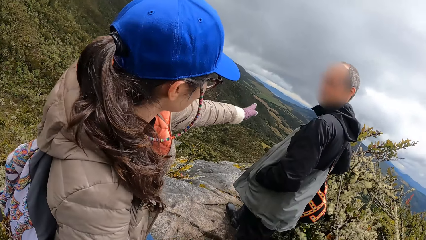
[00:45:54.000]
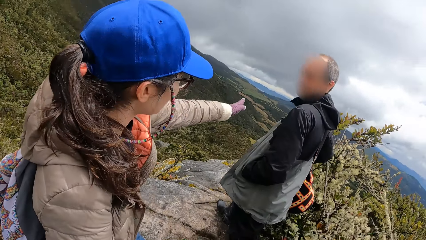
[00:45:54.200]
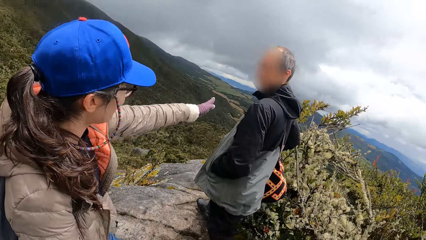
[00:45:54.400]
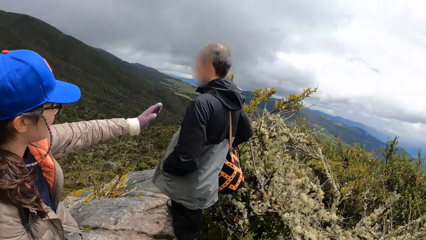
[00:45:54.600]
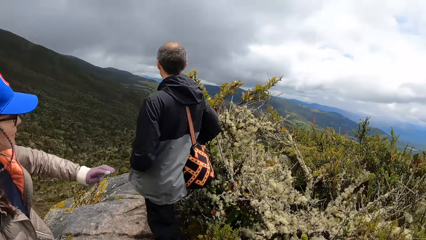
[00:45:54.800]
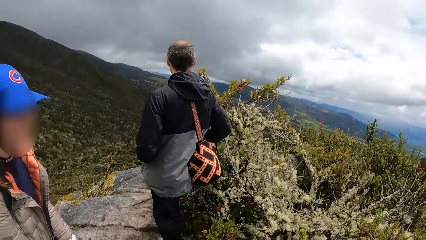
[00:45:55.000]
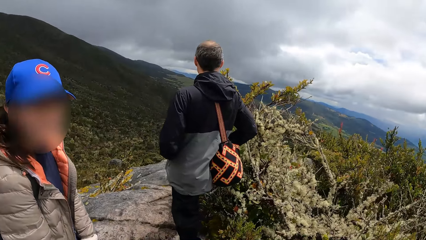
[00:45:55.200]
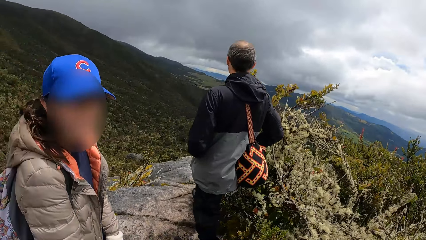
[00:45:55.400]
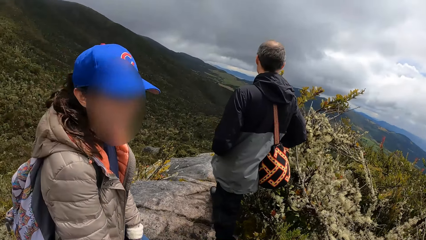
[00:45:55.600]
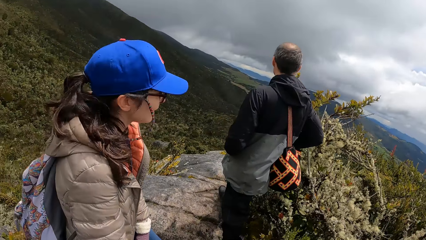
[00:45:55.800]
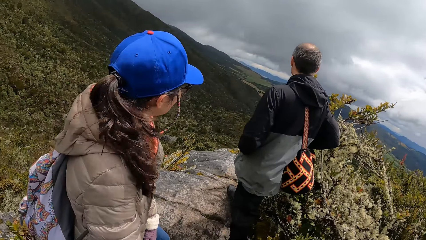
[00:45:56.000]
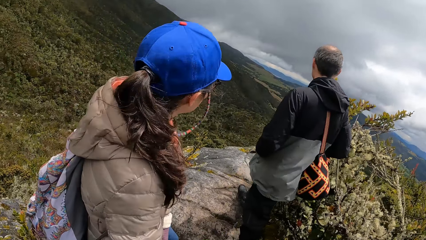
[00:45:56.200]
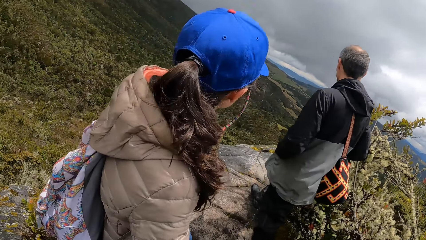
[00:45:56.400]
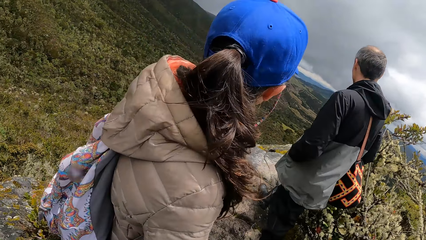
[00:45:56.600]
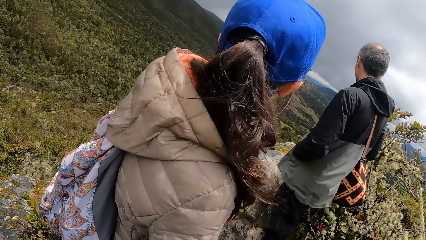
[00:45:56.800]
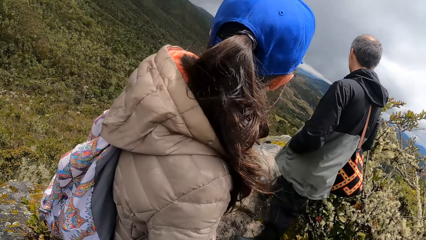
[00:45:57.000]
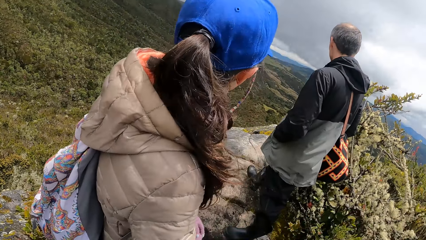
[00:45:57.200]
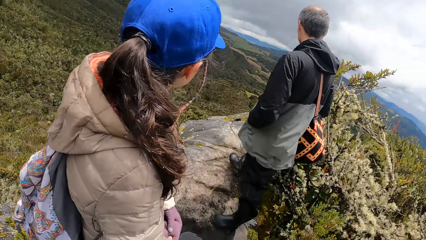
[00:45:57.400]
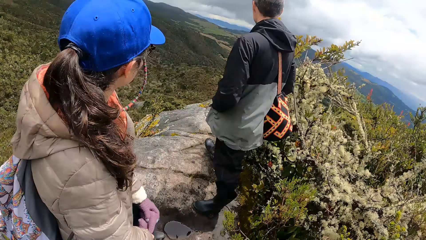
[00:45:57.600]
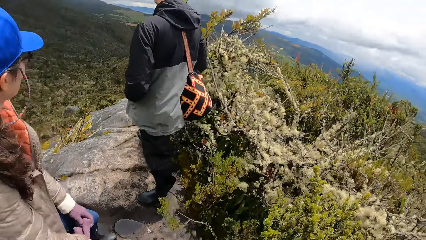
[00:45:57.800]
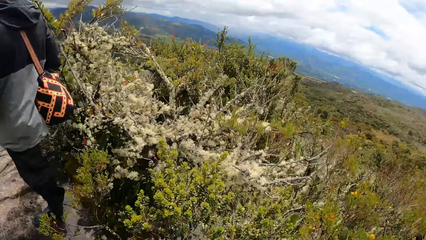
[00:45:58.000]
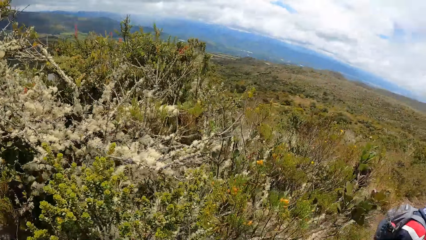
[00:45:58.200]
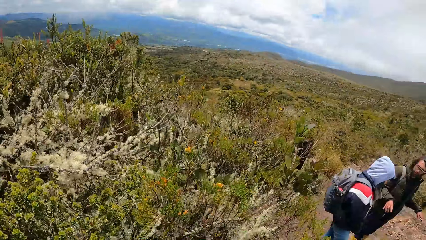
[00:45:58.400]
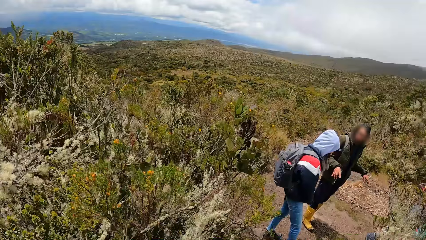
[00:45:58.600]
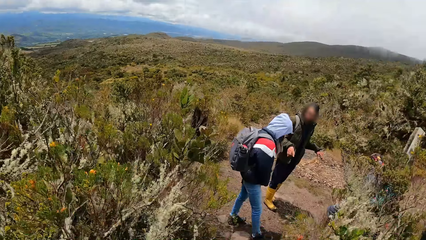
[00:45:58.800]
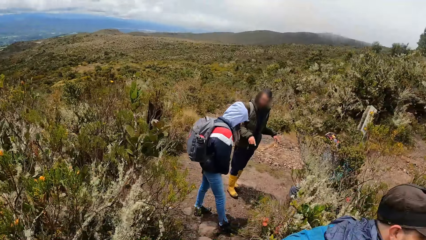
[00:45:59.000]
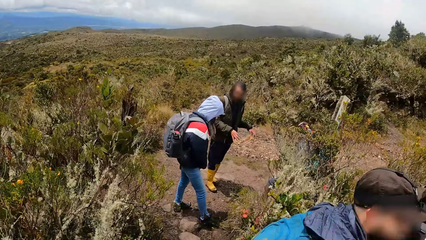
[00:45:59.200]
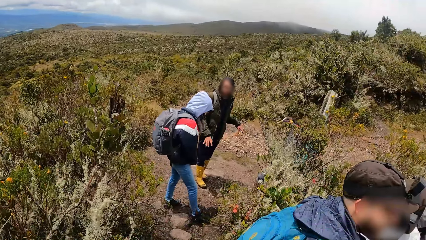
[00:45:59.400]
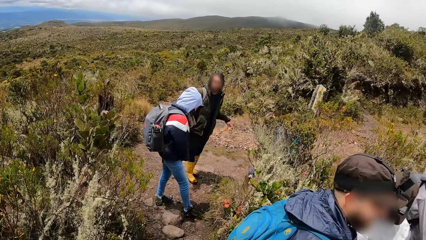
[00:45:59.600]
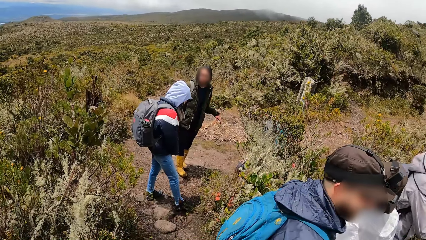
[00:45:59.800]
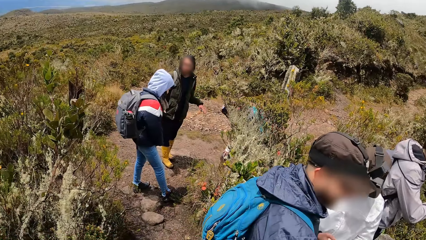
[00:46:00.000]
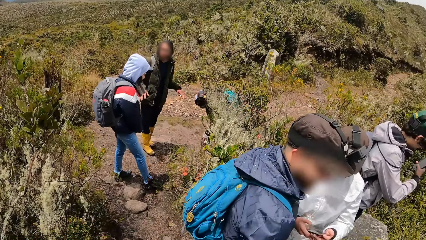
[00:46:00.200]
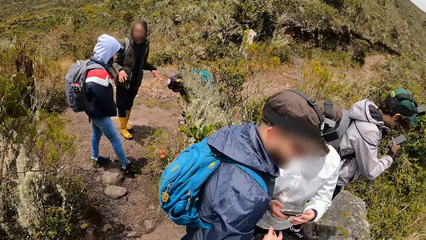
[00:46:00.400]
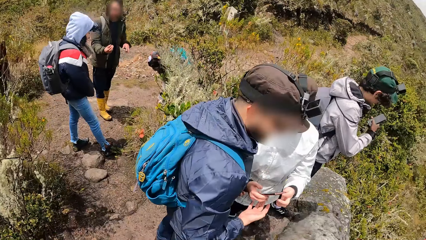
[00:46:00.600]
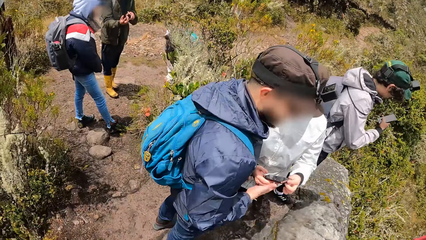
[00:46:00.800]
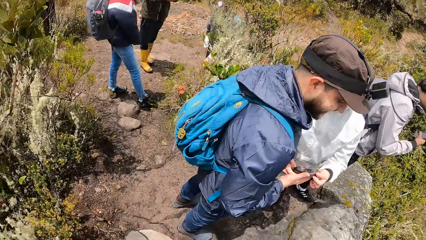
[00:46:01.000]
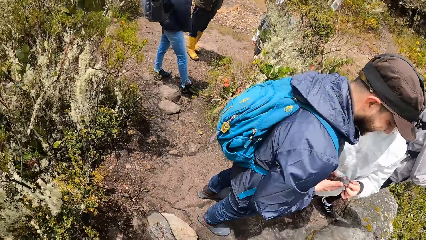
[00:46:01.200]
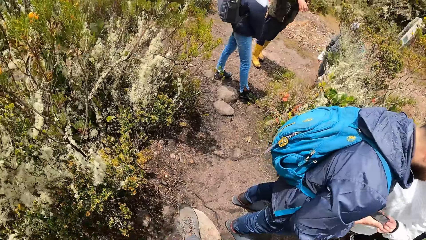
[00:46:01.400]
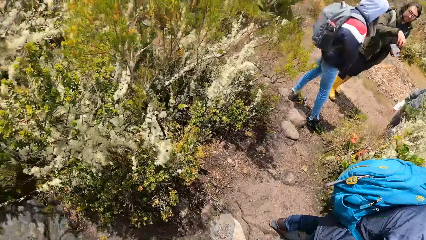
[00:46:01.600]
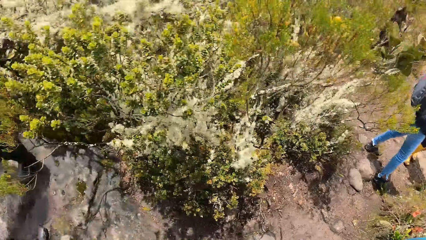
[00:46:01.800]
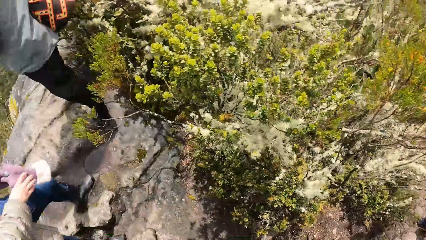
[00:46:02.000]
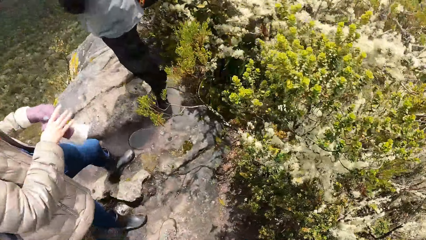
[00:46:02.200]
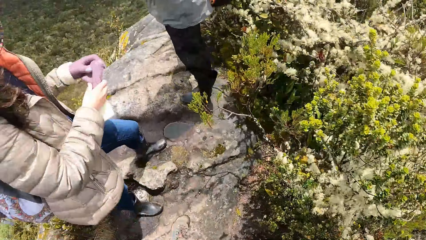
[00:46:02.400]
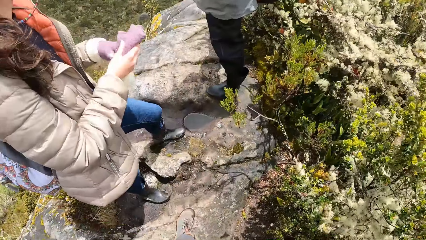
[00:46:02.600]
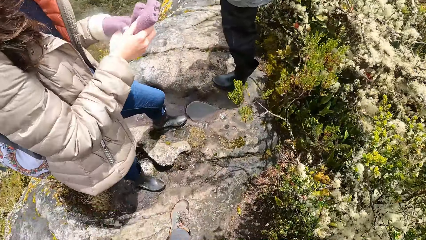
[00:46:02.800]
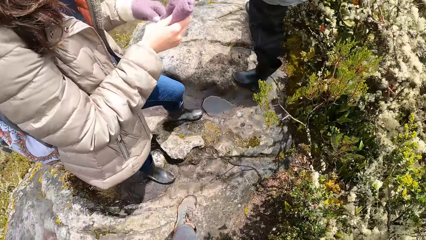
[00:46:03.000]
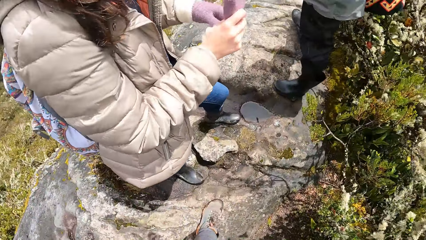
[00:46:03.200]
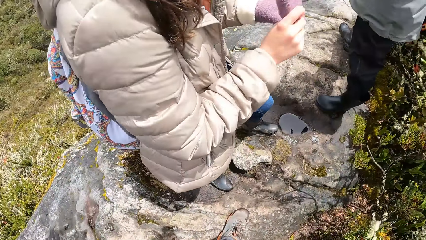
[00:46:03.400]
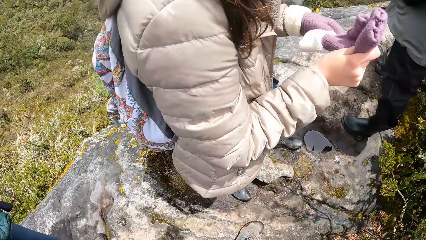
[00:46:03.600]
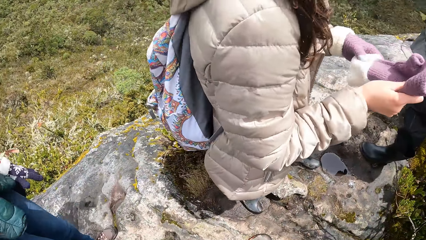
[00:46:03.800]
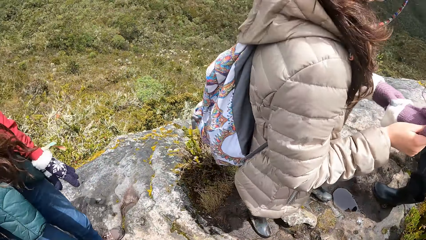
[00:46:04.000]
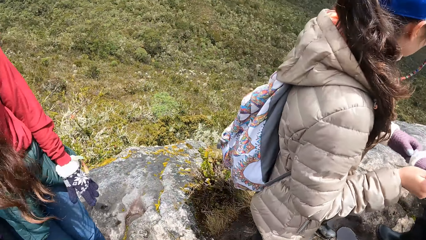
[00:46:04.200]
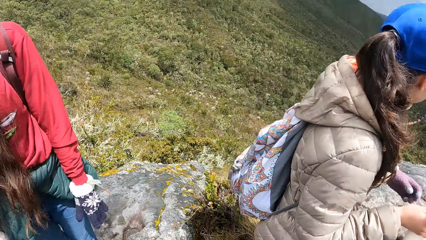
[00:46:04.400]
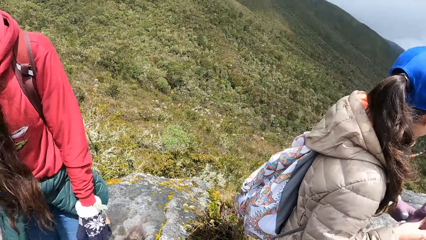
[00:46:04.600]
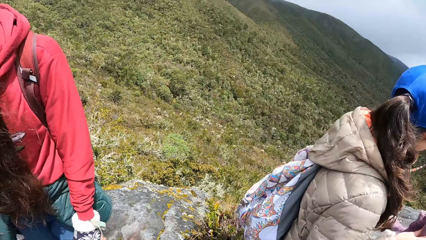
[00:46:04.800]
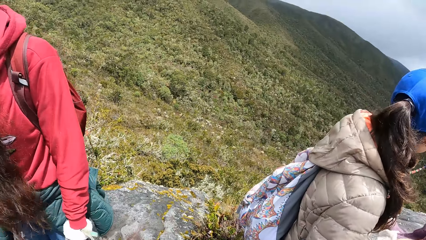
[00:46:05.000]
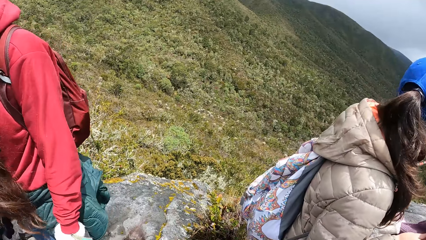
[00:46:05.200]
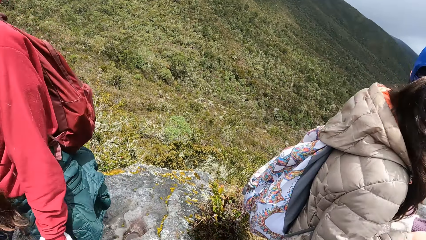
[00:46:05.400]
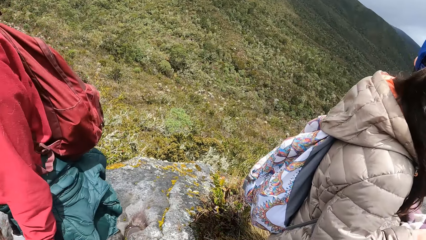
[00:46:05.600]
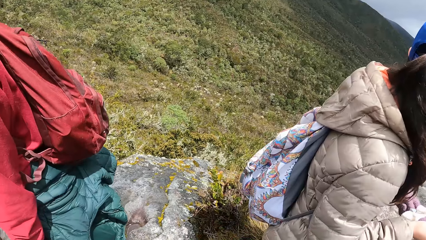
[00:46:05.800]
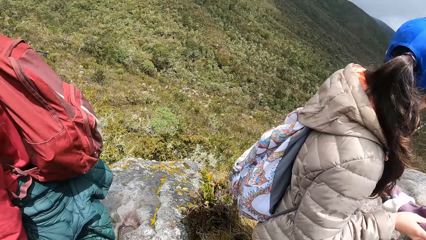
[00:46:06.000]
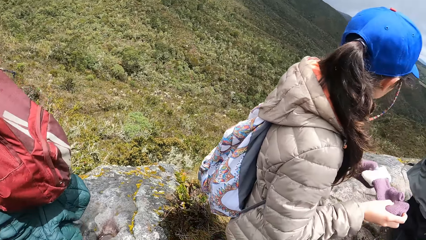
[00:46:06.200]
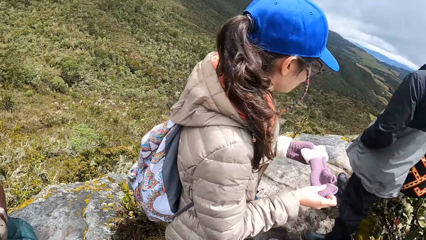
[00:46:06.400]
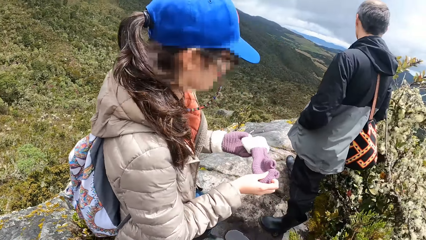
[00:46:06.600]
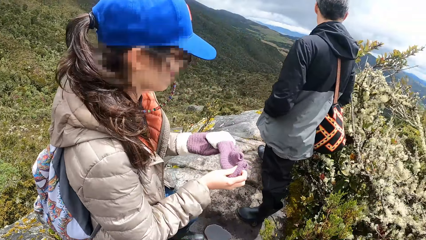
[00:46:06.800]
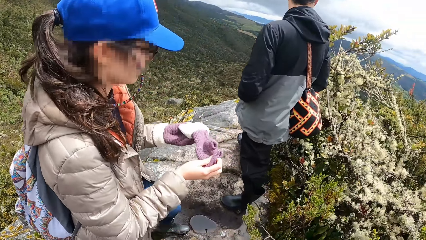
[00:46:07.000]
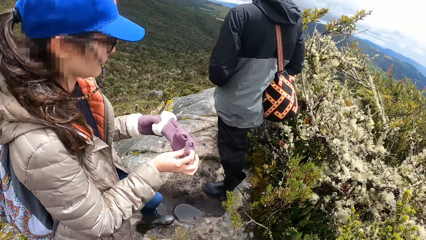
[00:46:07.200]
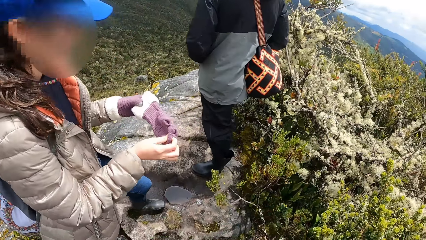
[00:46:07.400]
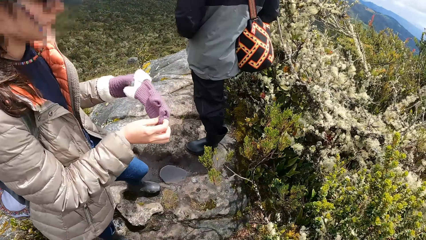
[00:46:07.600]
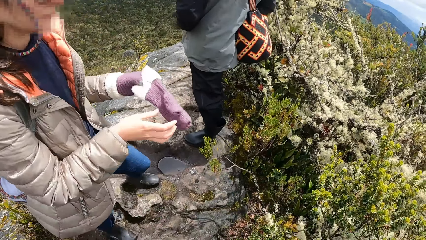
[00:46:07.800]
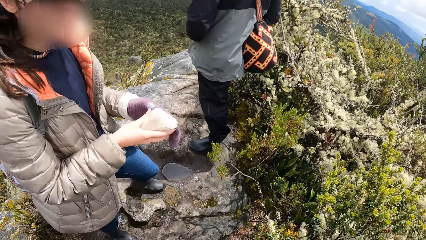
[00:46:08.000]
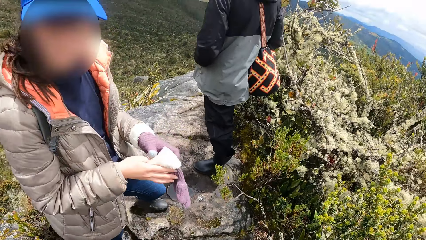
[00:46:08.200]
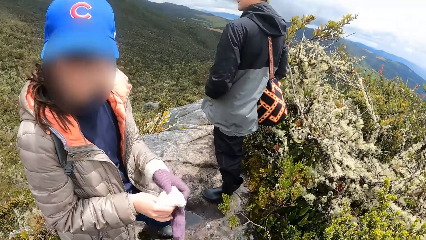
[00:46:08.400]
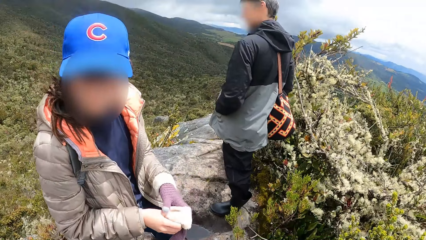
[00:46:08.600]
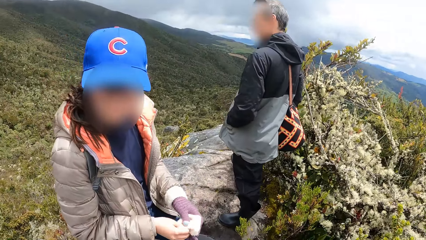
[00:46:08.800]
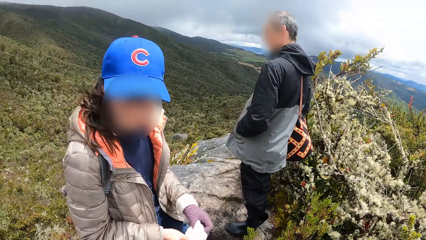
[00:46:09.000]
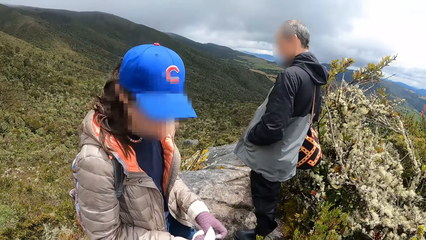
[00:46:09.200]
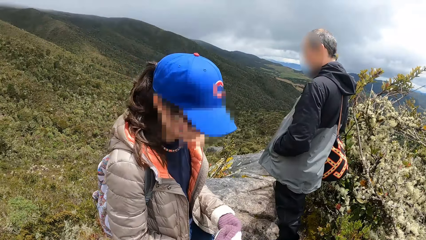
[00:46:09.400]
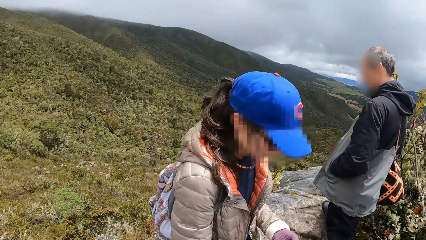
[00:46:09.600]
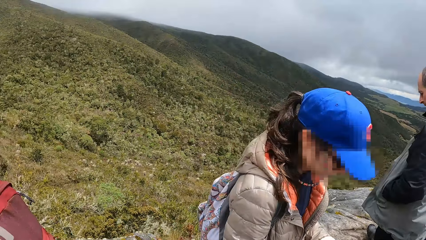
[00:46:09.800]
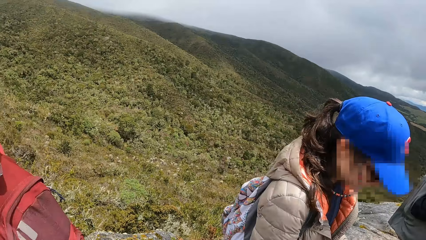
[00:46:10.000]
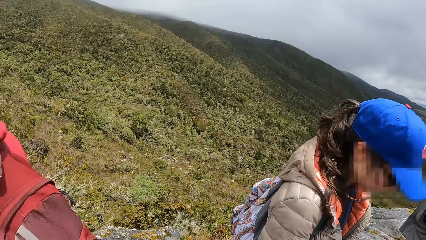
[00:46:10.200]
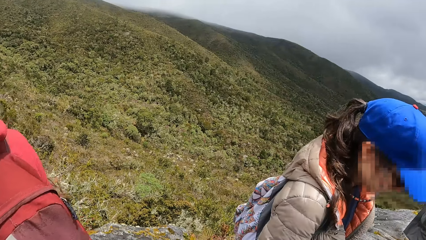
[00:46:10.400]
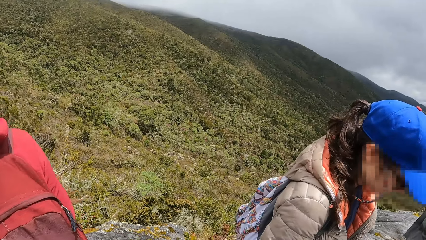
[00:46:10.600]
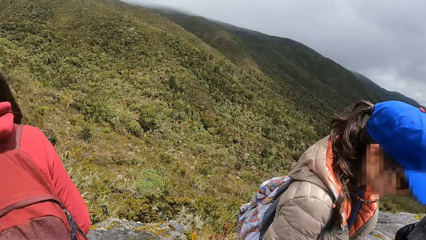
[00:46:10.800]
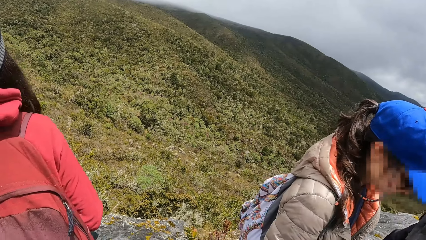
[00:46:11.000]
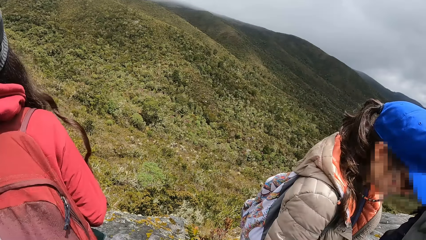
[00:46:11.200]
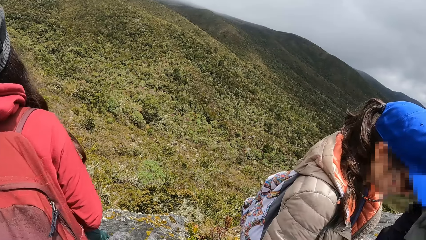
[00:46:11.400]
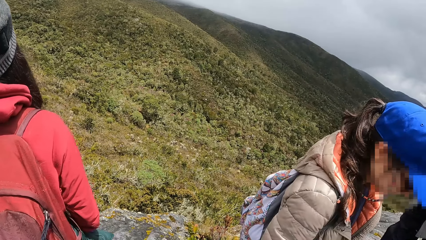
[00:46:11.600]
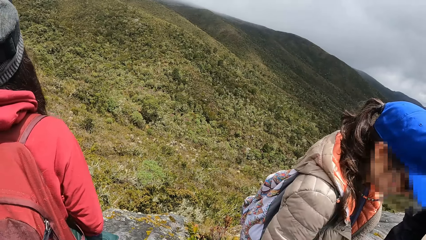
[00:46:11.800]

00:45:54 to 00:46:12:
A person looks at another person. The second person looks at the camera wearer and turns round. The camera wearer looks around. A third person interacts with a fourth person. The camera wearer turns round. The second person interacts with another person. The camera wearer turns round. The second person holds gloves. Another person turns round. The second person looks at the camera wearer. The second person puts on the gloves.
